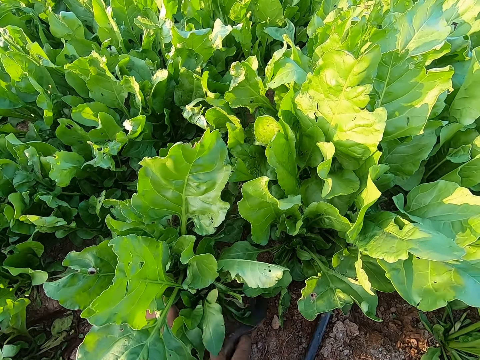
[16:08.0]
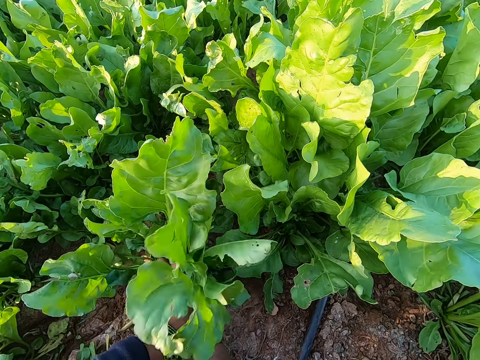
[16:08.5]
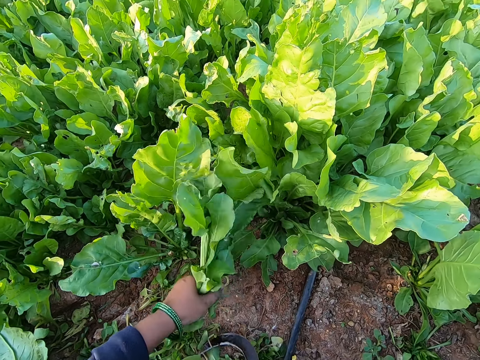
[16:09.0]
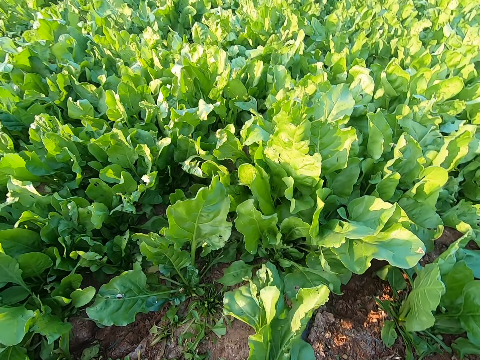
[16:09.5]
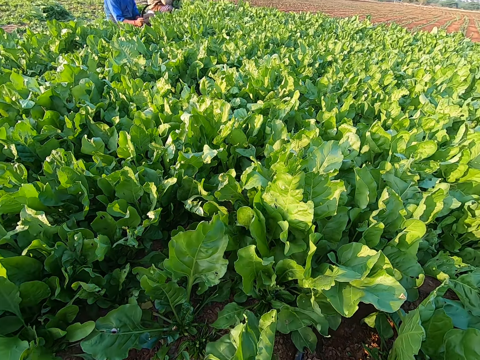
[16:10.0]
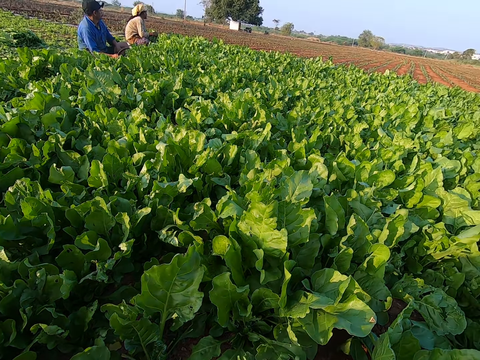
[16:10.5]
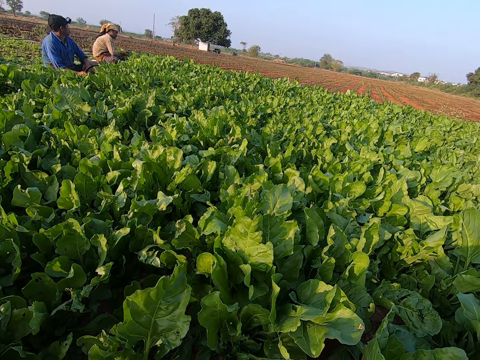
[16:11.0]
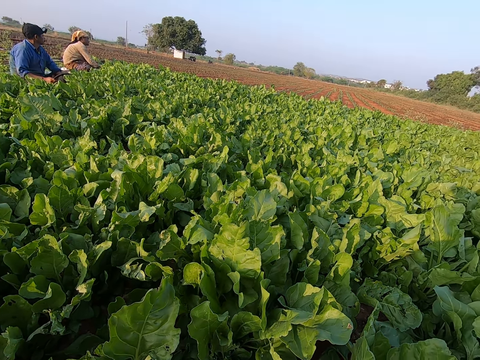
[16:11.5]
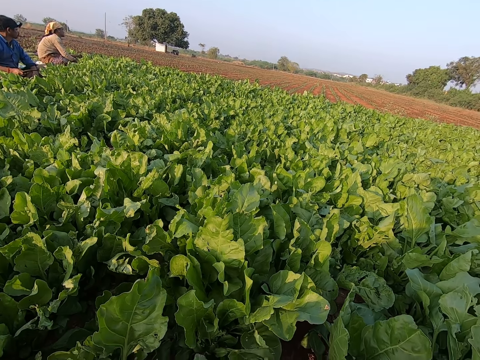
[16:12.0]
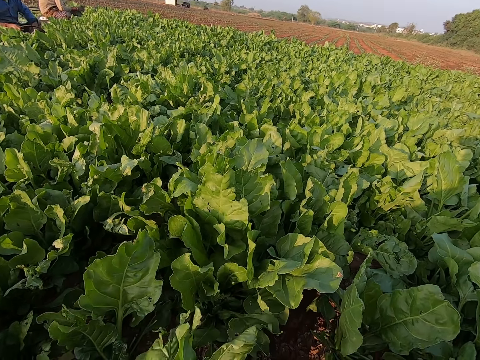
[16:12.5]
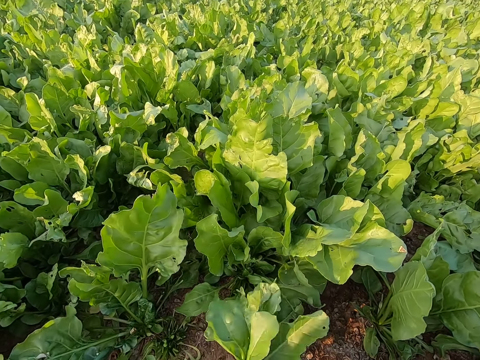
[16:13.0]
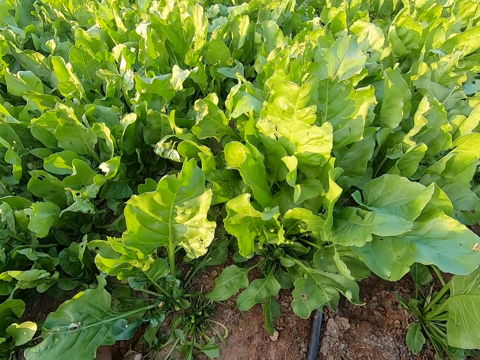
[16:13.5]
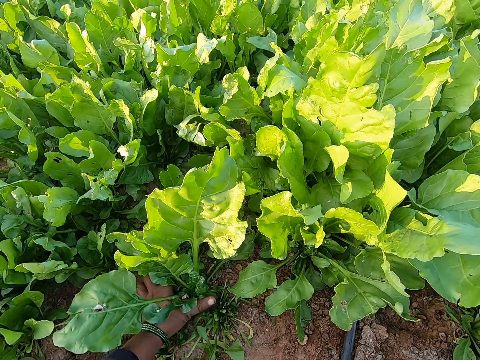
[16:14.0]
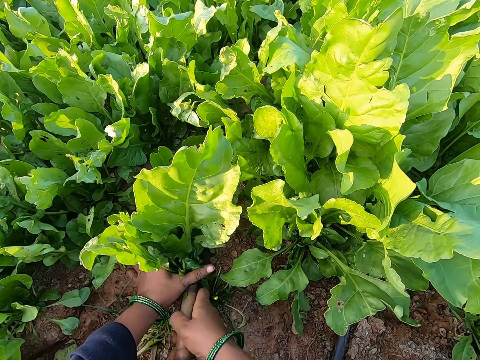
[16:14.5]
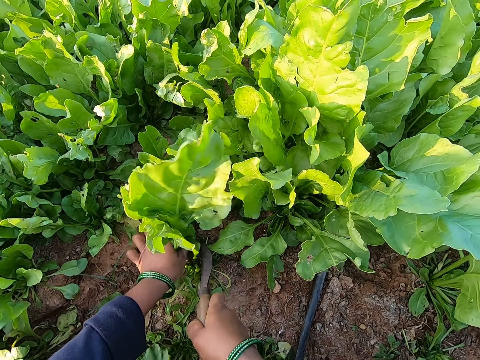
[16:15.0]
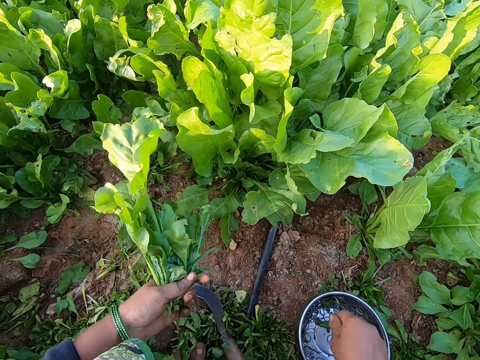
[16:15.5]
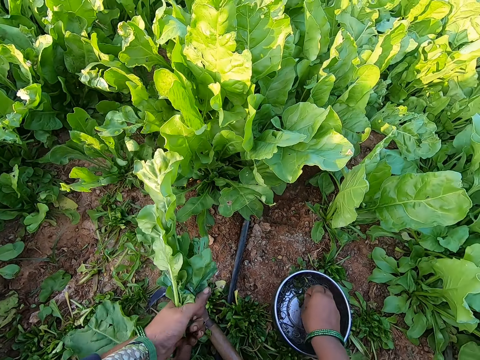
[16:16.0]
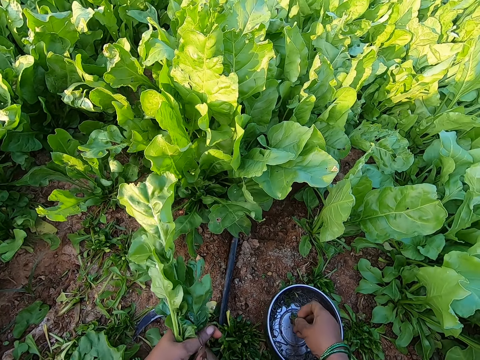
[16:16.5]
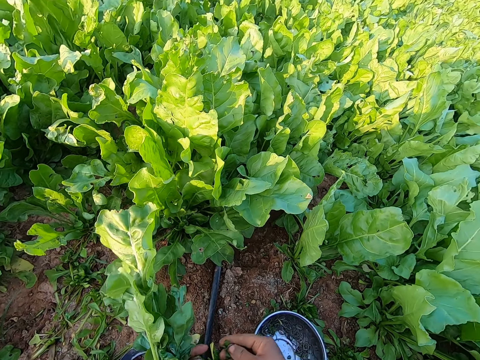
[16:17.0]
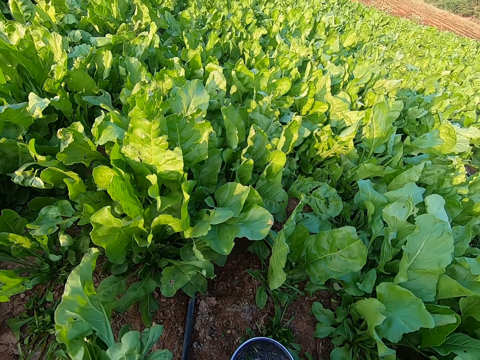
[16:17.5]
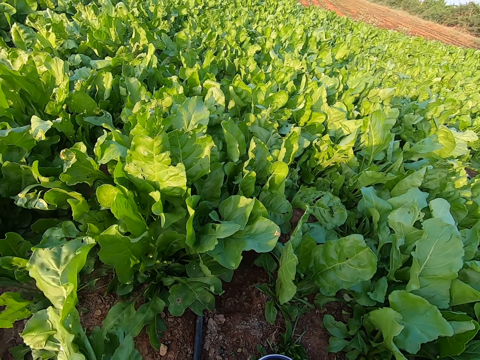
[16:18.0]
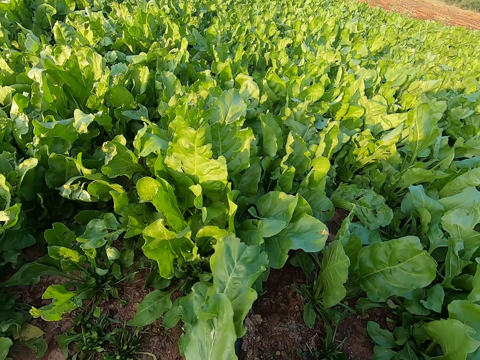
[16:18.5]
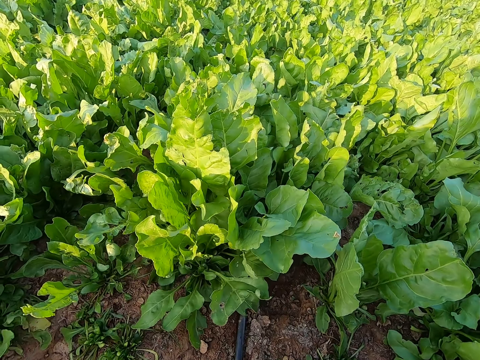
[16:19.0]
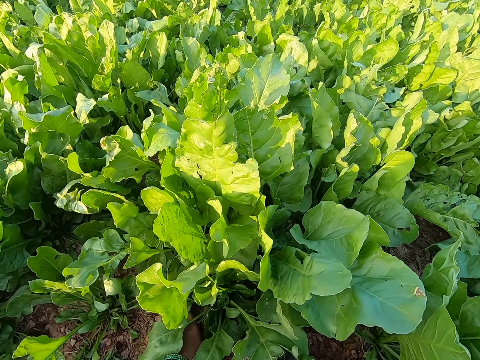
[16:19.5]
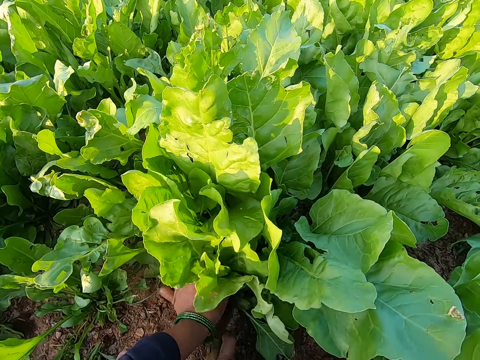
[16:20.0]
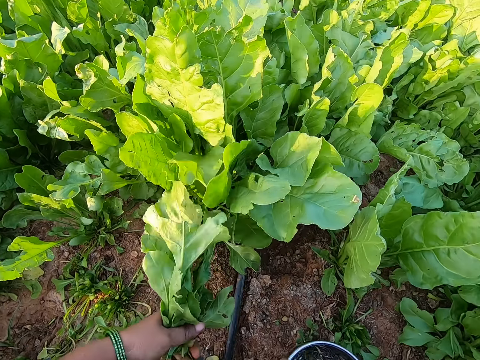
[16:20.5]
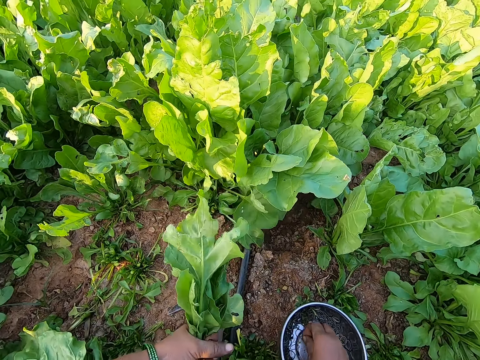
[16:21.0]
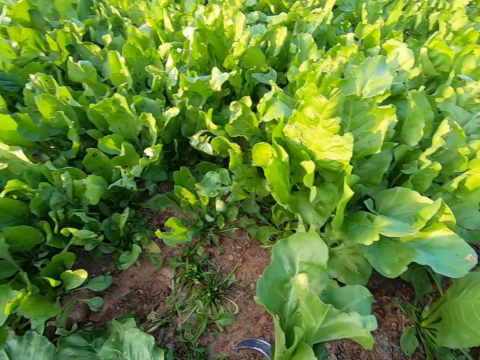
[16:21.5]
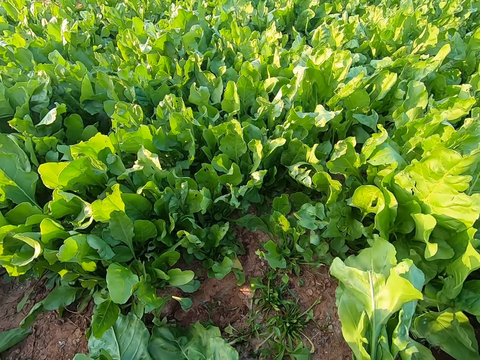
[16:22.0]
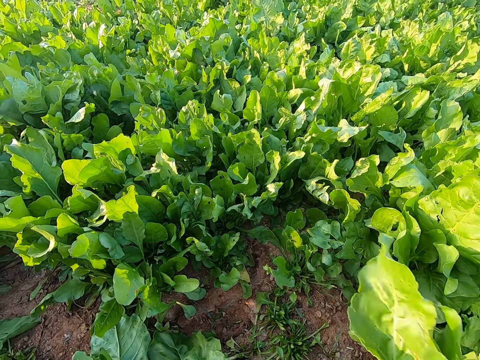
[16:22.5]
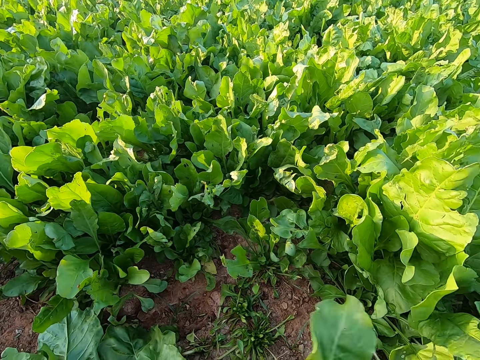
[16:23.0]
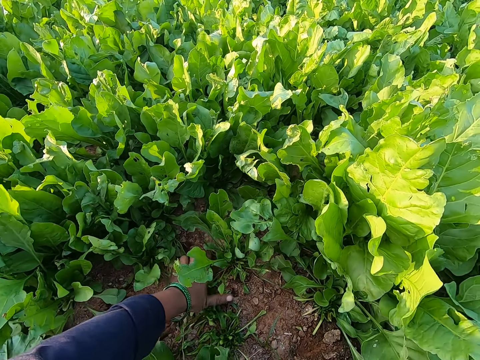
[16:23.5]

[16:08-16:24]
The camera wearer grabs a plant with her left hand. She cuts the plant with a sickle in her right hand. She holds a bunch of spinach. A man holds a sickle in his right hand. The camera wearer turns to the side. She holds a bunch of spinach. She grabs a plant with her left hand. She cuts the plant with the sickle in her right hand. She drops the sickle in her right hand. She picks up a rubber band in the container on the ground with her right hand. She ties the spinach bunch with the band. She grabs a plant with her left hand. She holds a bunch of spinach. She cuts the plant with the sickle in her right hand. She picks up a rubber band in the container on the ground with her right hand. She turns to the side.

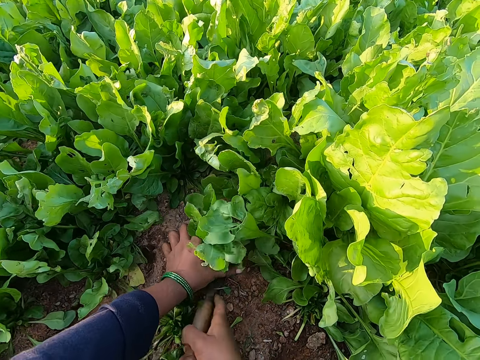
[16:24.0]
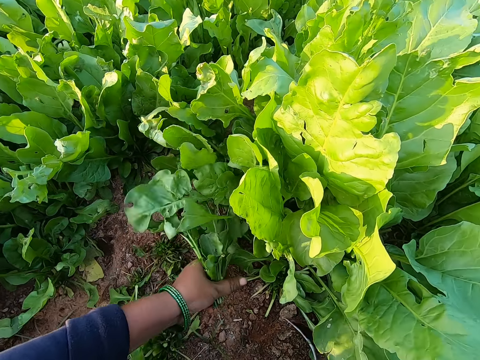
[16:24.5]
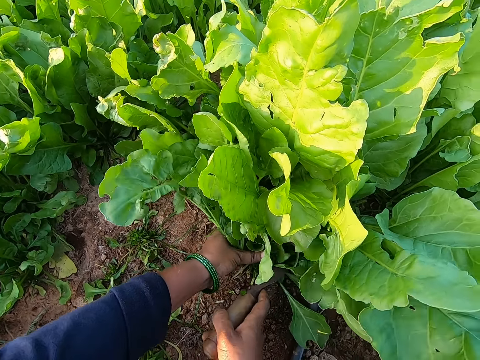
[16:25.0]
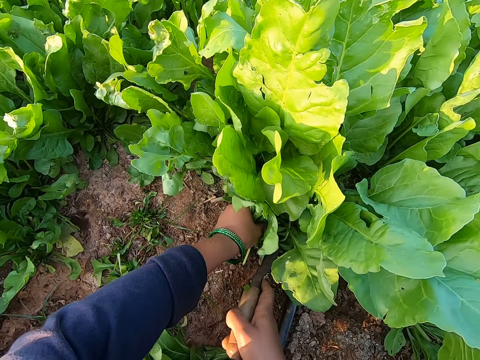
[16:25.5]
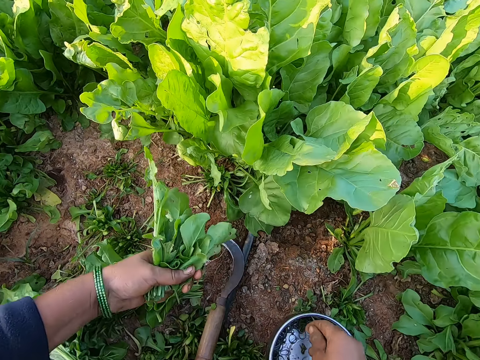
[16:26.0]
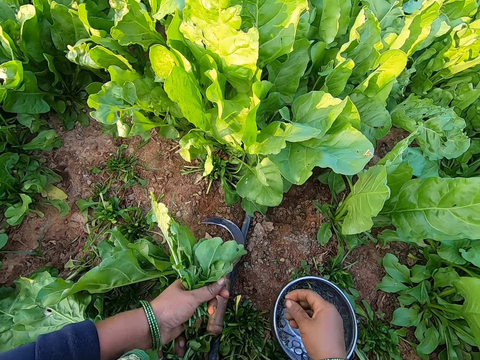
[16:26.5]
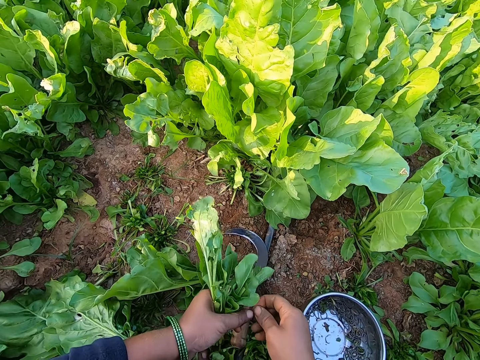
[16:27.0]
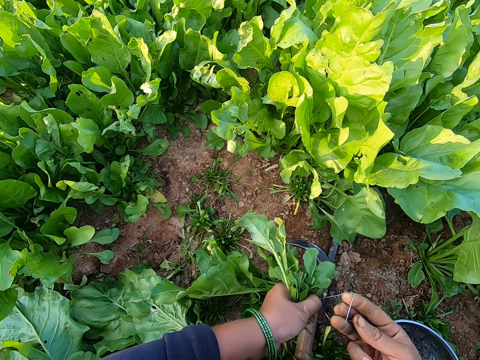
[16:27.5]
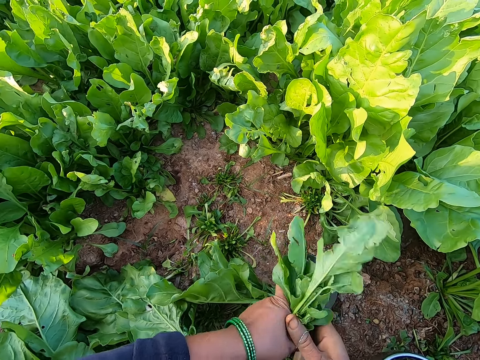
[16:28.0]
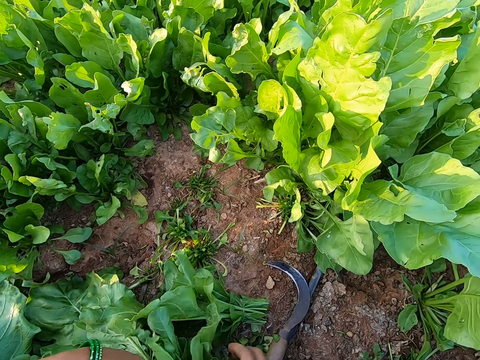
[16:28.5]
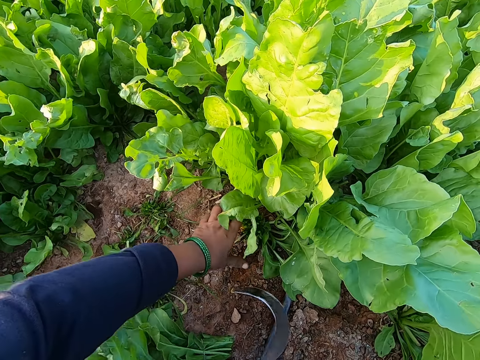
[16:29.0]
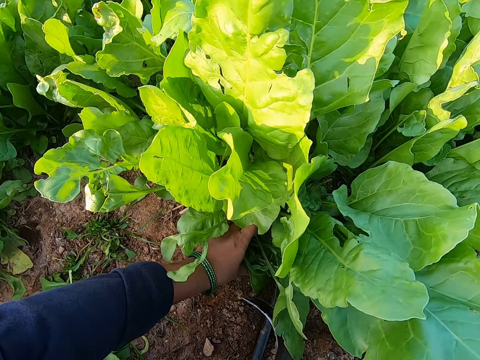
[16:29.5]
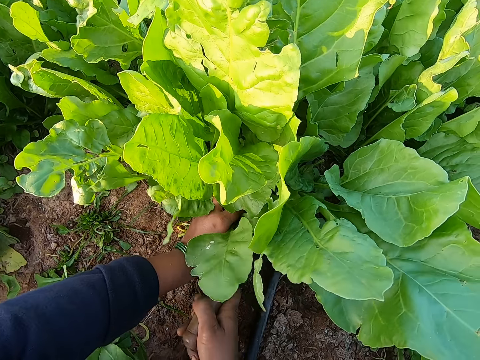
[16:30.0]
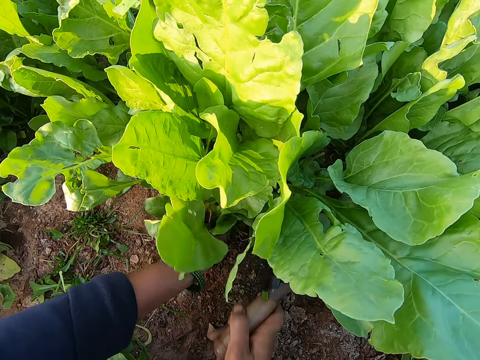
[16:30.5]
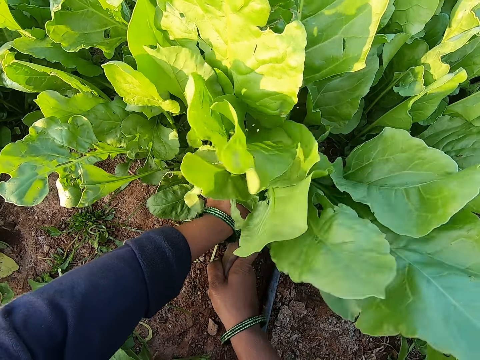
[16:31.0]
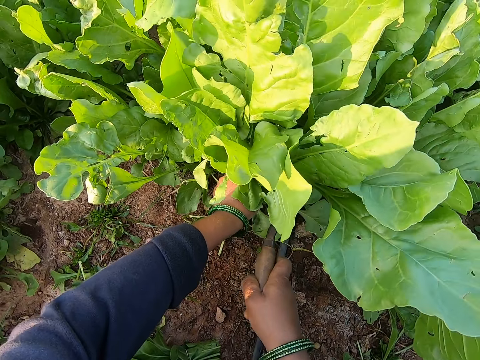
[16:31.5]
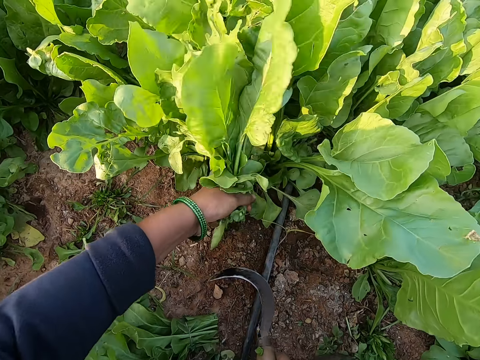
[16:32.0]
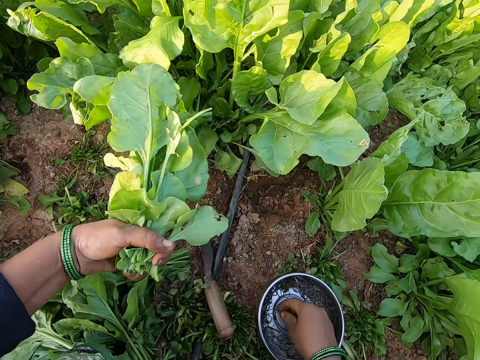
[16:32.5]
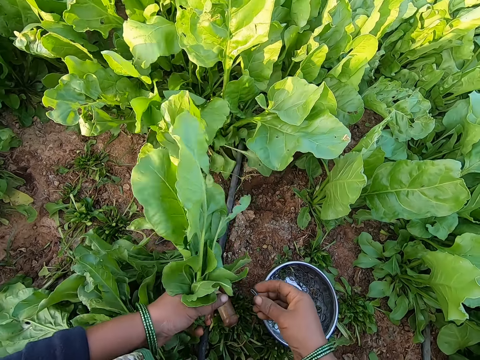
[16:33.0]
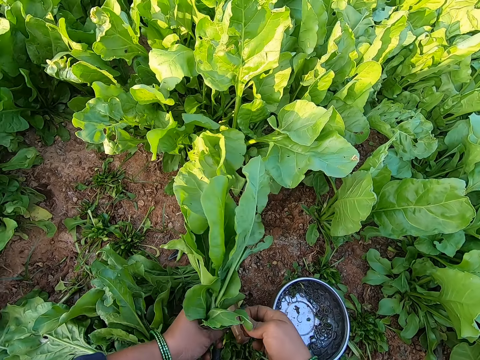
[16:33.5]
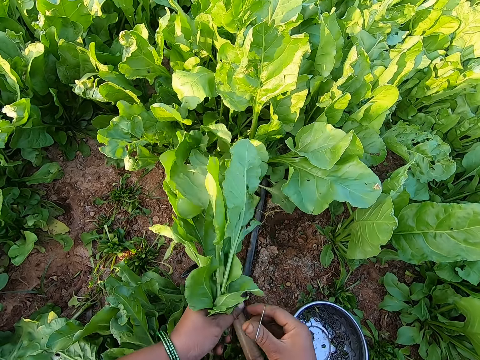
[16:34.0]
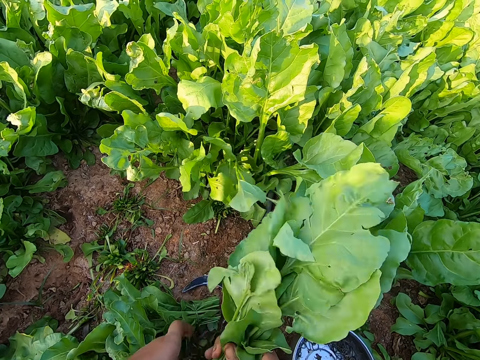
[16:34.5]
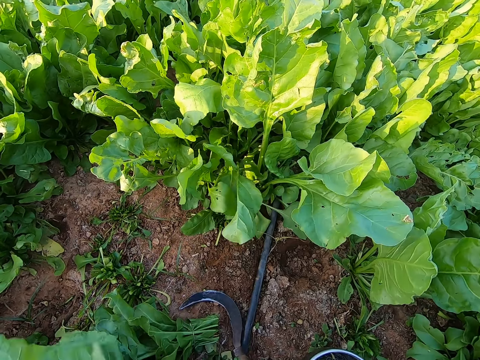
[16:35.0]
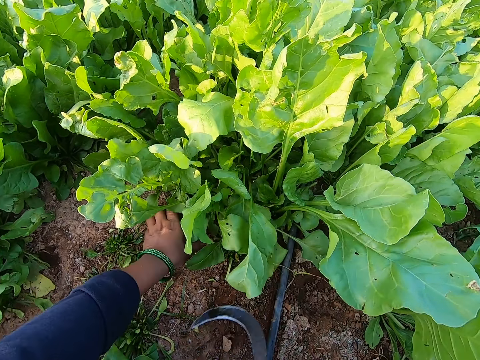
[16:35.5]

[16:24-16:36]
The camera wearer grabs a plant with her left hand. She cuts the plant with a sickle in her right hand. She drops the sickle in her right hand. She picks up a rubber band in the container on the ground with her right hand. She extends the rubber band with both hands. She adjusts the band. She wraps the plant in her left hand with the rubber band in her right hand. She drops the plant in her right hand. She picks up the sickle on the ground with her right hand. She grabs a plant with her left hand. She holds a bunch of spinach. She cuts the plant with the sickle in her right hand. She drops the sickle in her right hand on the ground. She picks up a rubber band in the container on the ground with her right hand. She extends the rubber band with both hands. She adjusts the band. She wraps the plant in her left hand with the rubber band in her right hand. She drops the plant in her right hand. She picks up the sickle on the ground with her right hand.
